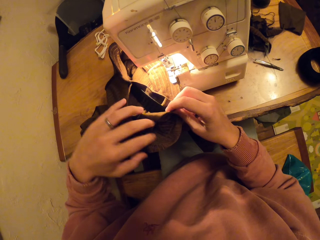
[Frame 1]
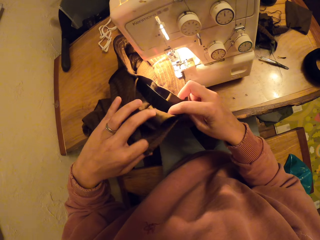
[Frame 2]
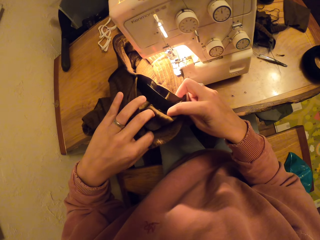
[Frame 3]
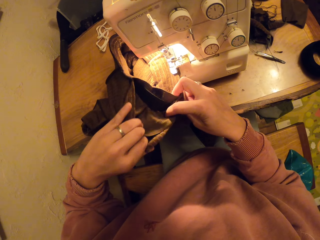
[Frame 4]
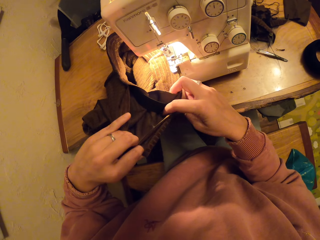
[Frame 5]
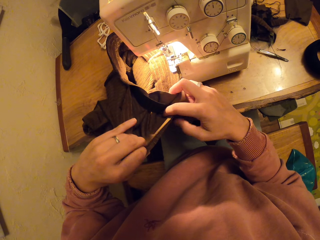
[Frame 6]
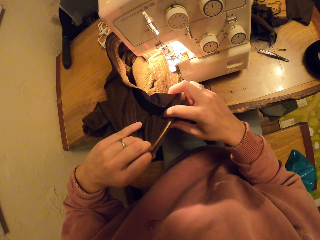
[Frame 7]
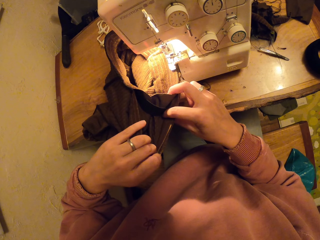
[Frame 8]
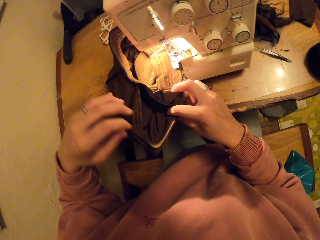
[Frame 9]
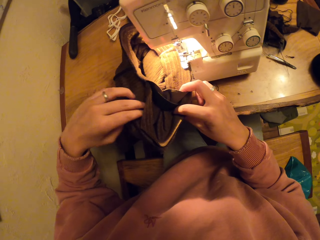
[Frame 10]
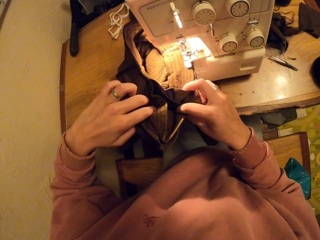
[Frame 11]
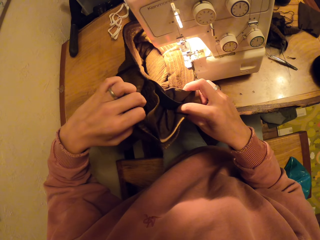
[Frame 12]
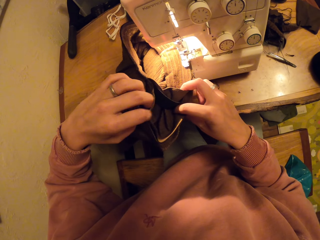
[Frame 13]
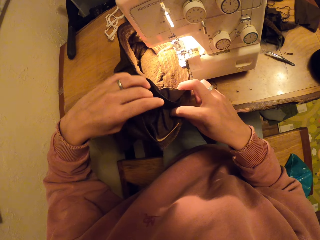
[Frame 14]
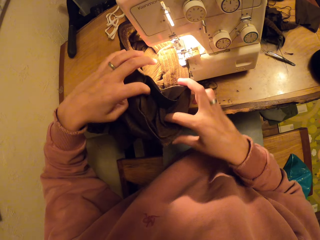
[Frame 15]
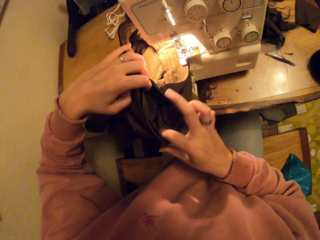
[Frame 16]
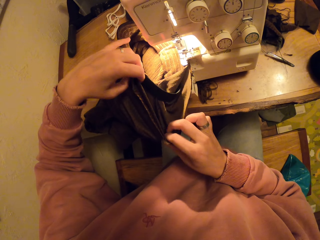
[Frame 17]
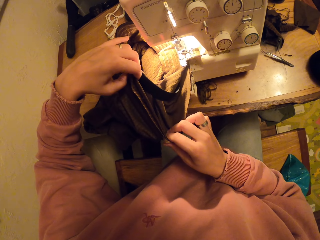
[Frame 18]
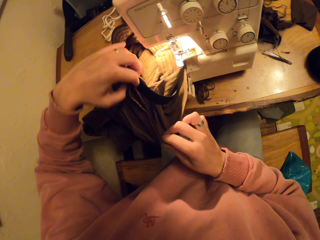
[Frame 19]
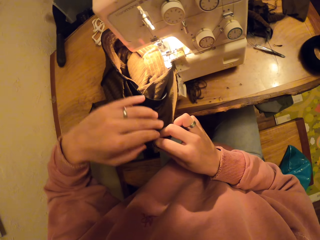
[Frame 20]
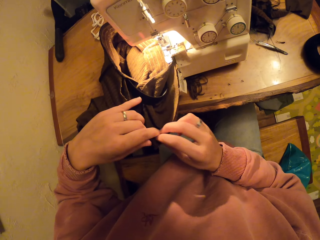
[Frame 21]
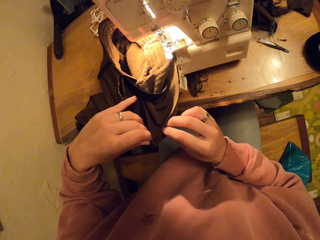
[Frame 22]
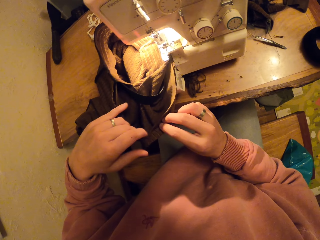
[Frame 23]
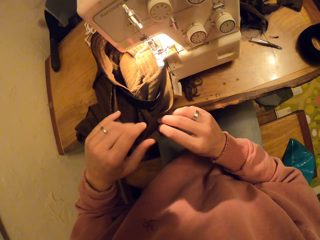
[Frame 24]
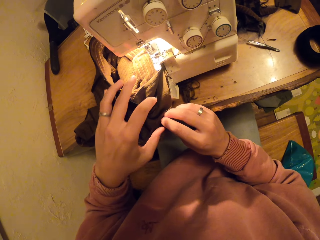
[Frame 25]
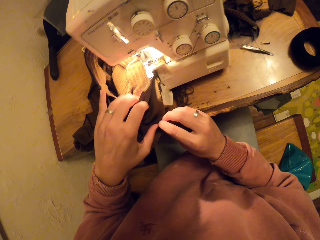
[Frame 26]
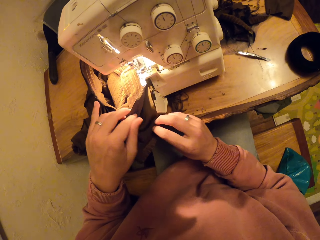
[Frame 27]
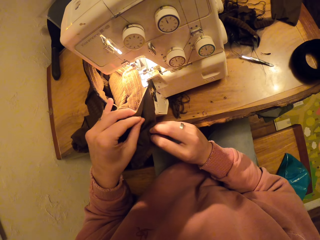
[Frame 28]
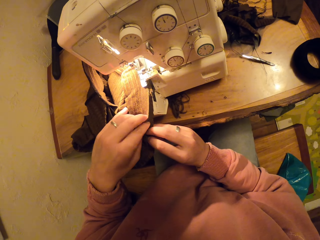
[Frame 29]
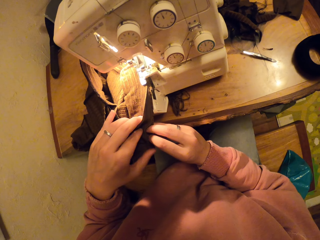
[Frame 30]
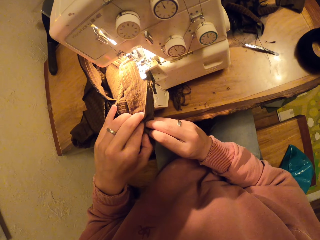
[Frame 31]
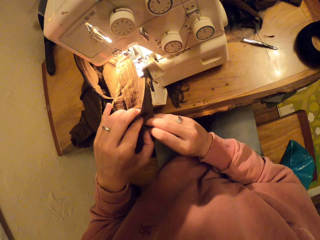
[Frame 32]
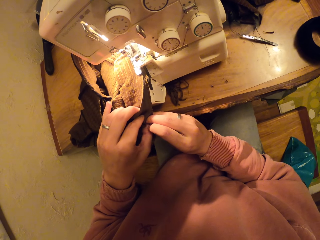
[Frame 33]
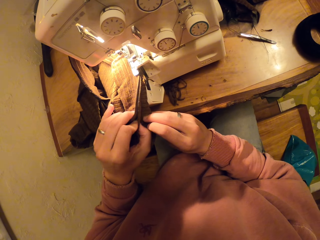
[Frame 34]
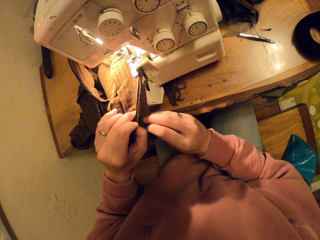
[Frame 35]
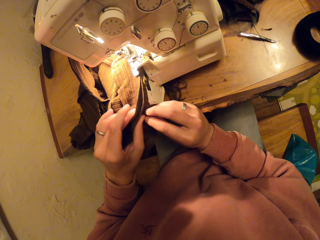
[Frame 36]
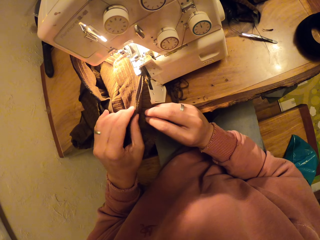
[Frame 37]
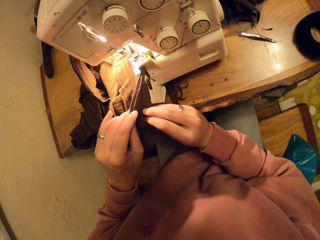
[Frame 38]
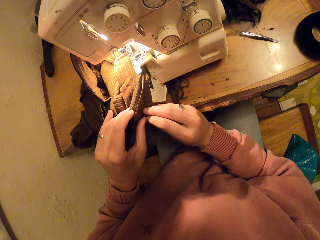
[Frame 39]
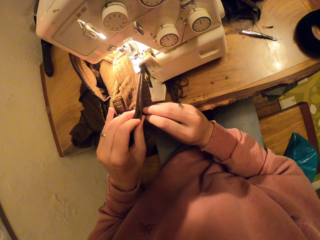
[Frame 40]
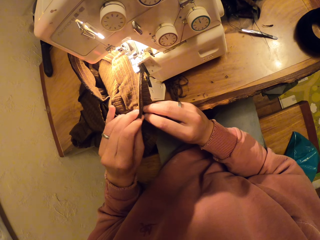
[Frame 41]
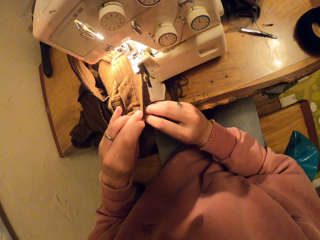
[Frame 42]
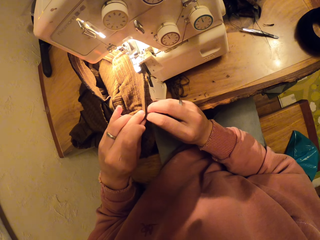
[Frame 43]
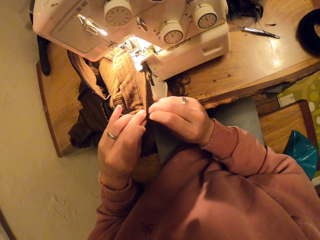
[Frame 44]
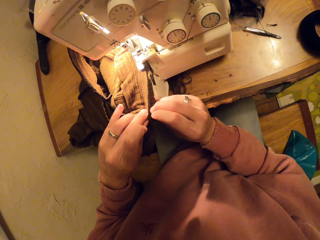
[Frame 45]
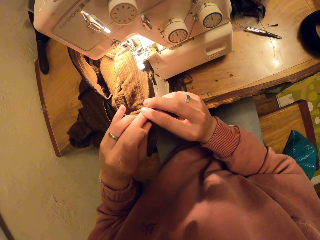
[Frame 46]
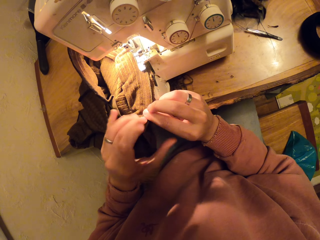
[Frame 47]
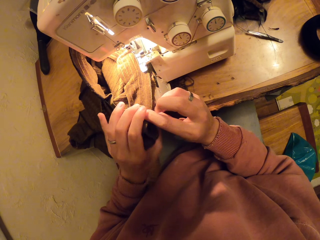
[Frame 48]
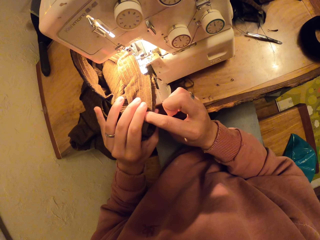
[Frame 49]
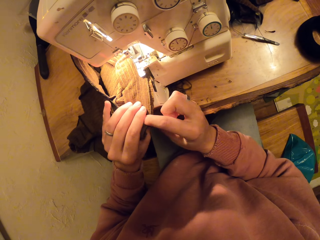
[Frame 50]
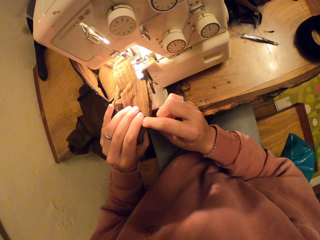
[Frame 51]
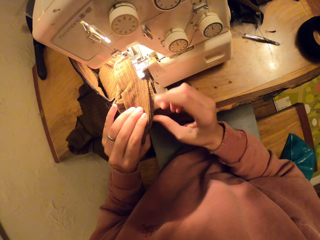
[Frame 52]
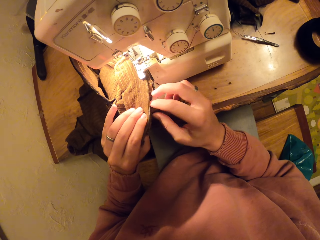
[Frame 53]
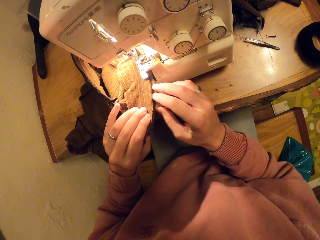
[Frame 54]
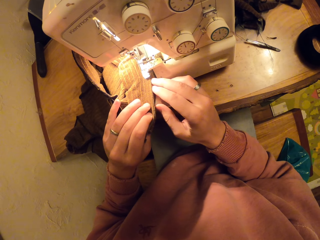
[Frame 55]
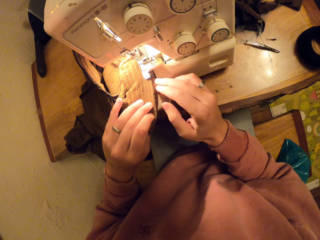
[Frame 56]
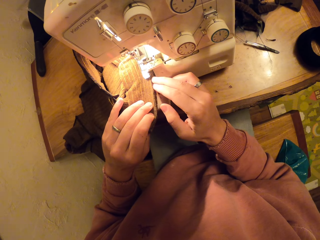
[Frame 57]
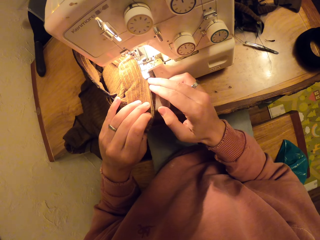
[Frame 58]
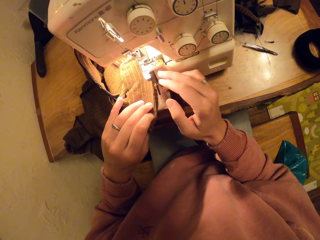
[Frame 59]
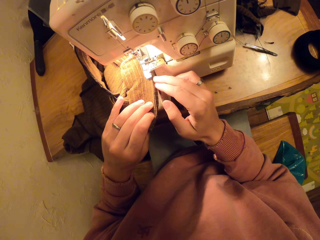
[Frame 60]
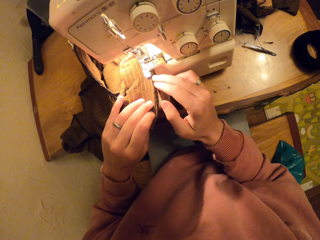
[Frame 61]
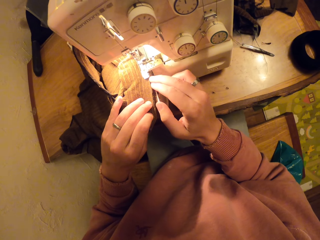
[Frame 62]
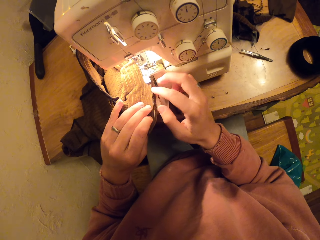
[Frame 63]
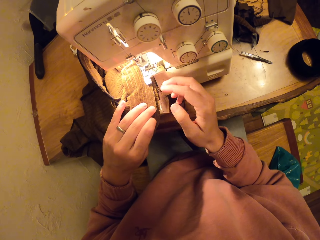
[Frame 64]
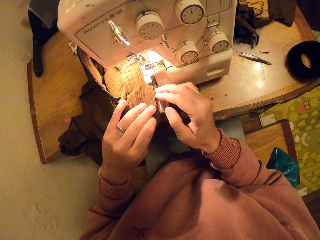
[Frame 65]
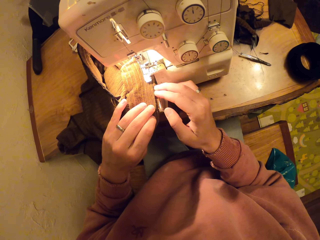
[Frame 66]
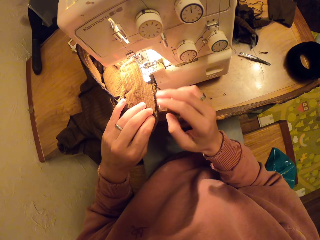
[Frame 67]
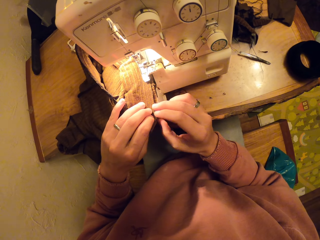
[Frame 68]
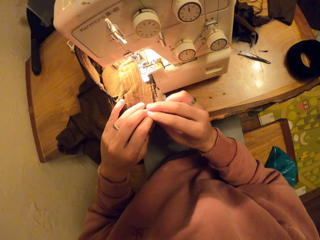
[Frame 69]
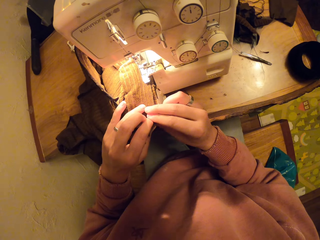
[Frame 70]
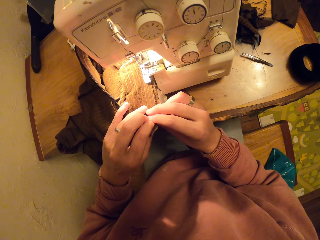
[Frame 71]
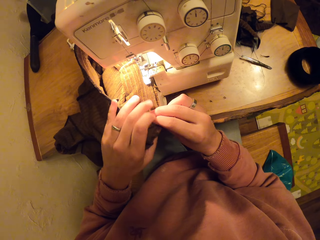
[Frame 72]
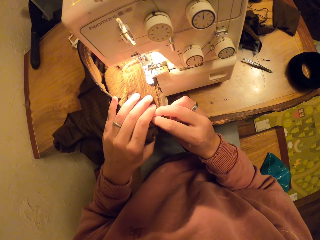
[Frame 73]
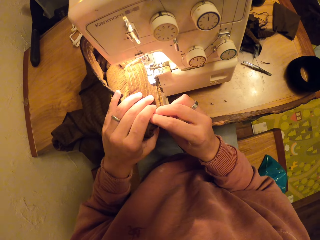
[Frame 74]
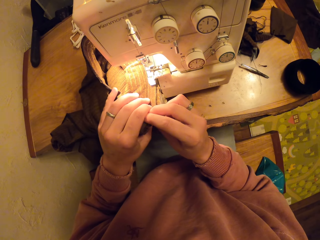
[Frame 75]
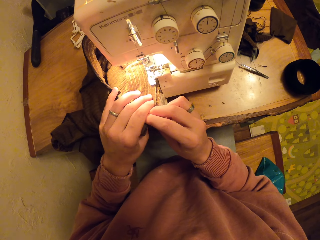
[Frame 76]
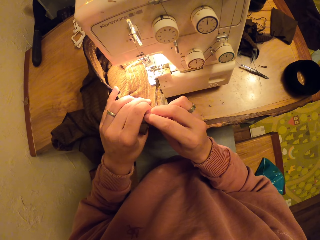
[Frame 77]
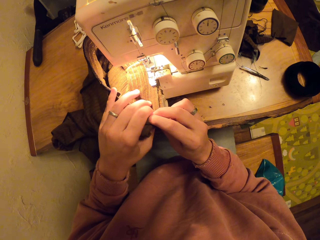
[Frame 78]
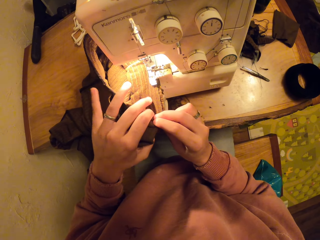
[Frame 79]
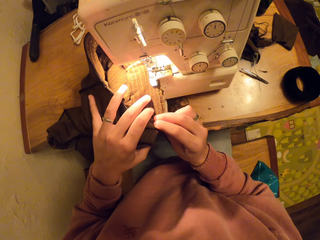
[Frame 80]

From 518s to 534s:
The camera wearer straightens the fabric. They sew the fabric.

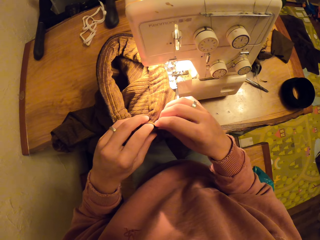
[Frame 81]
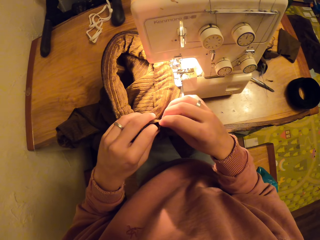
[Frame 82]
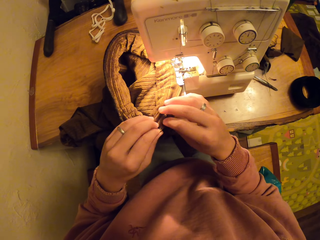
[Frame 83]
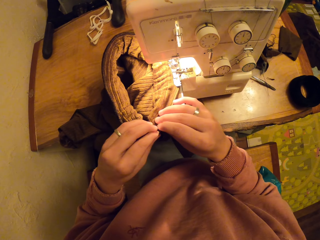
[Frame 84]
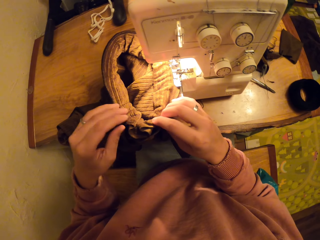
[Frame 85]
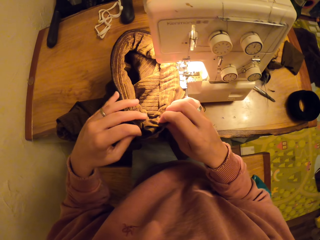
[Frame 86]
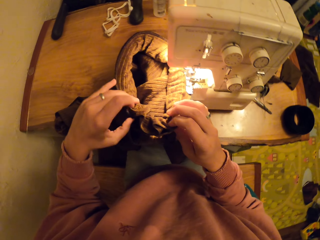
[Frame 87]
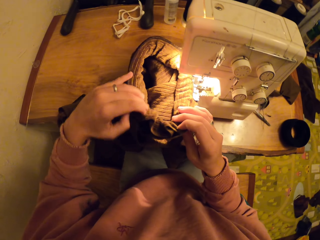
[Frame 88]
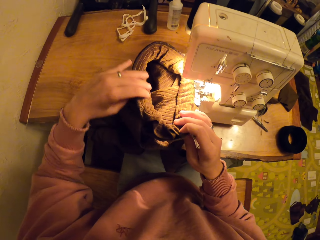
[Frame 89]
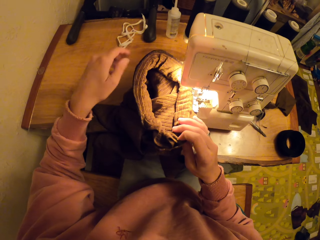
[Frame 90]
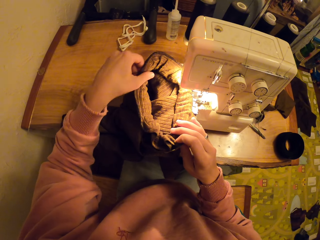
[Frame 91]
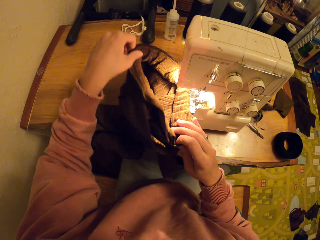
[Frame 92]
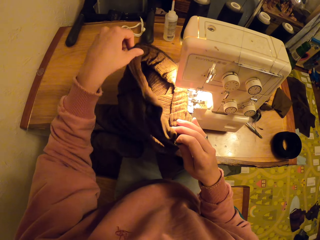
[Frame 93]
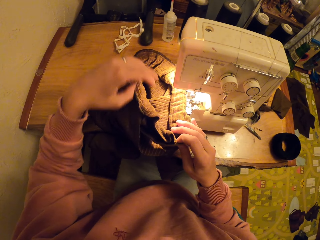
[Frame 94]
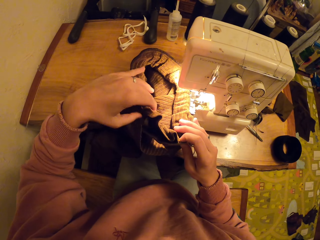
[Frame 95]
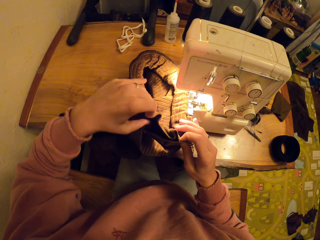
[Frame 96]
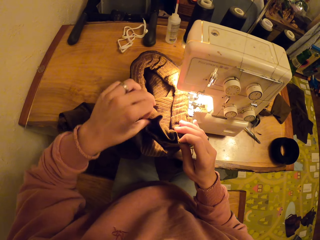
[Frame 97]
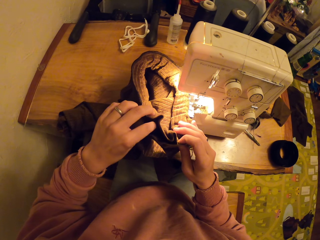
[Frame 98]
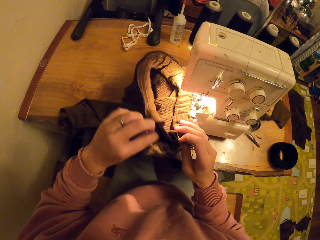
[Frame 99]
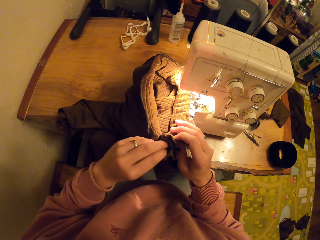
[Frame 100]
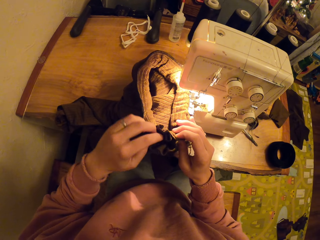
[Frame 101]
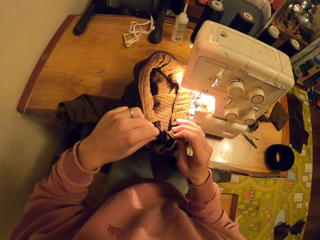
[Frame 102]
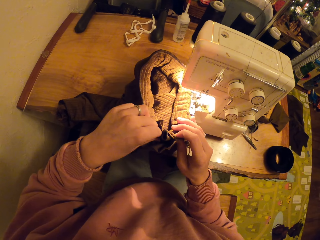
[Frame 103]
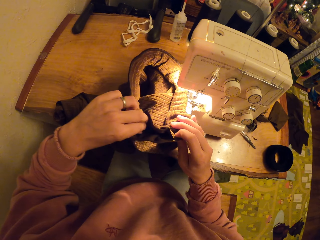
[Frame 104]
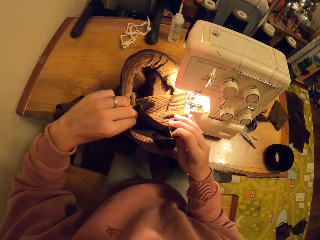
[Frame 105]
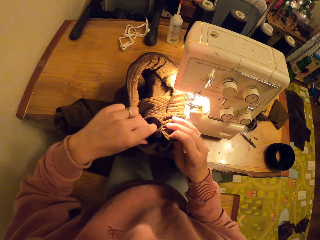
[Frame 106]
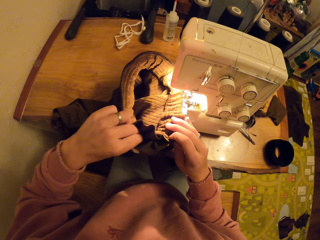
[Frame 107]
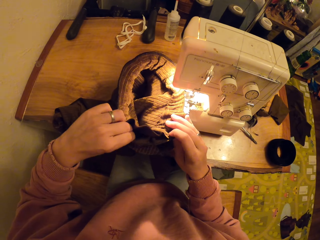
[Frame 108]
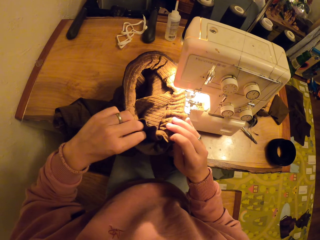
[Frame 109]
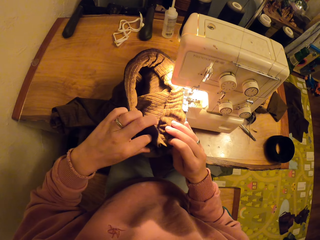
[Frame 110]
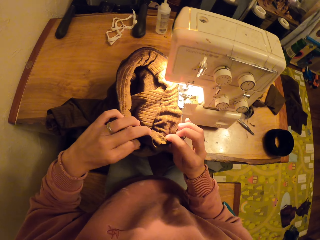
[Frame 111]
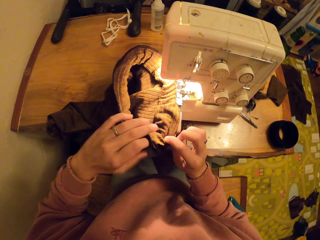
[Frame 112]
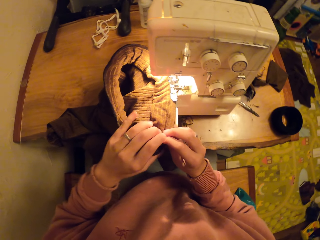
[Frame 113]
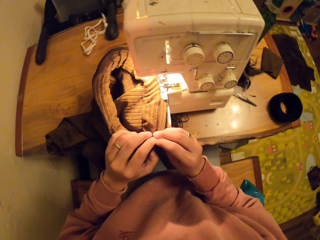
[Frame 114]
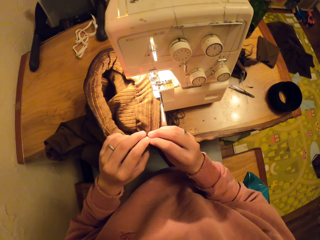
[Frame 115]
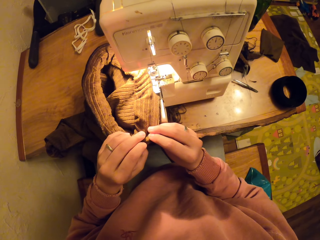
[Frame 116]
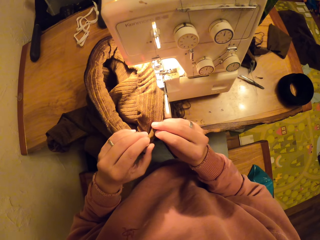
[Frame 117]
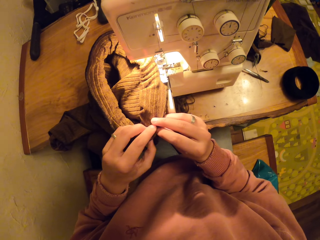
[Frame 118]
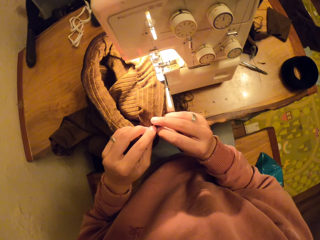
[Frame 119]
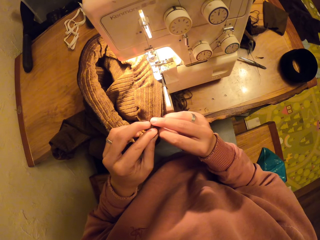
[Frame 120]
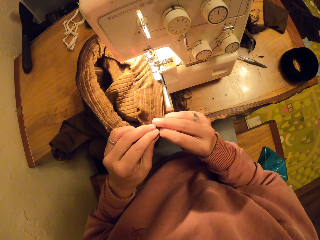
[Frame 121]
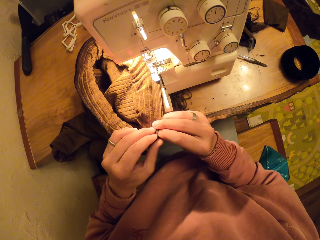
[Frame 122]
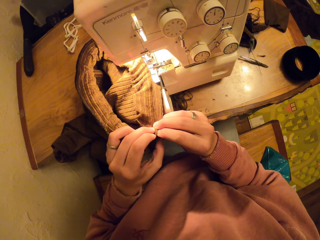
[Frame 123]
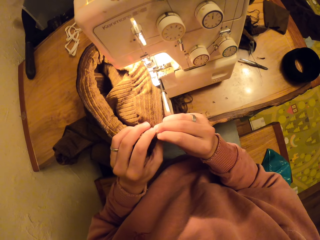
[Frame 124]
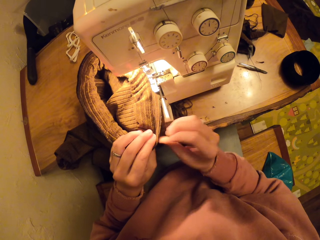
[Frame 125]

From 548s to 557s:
The camera wearer straightens the fabric.
